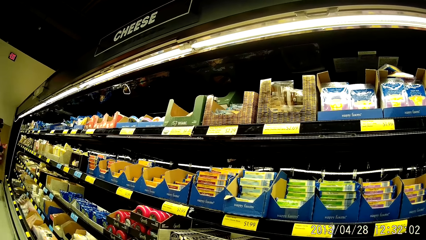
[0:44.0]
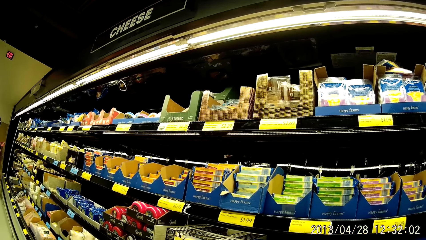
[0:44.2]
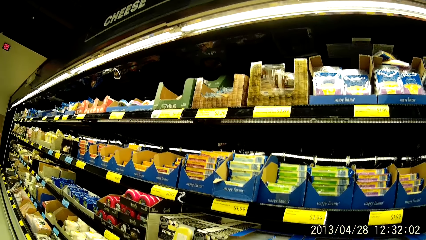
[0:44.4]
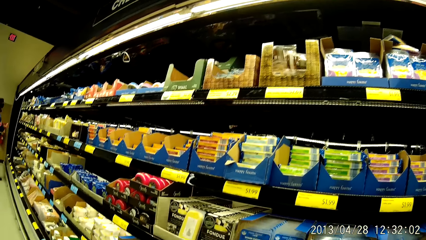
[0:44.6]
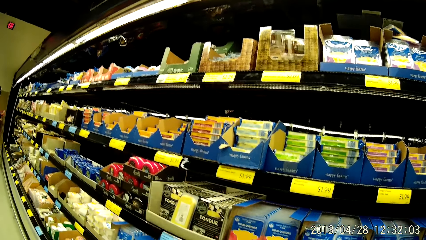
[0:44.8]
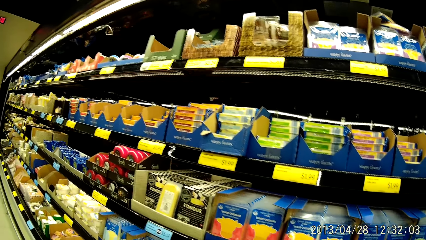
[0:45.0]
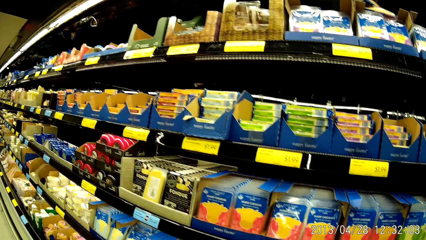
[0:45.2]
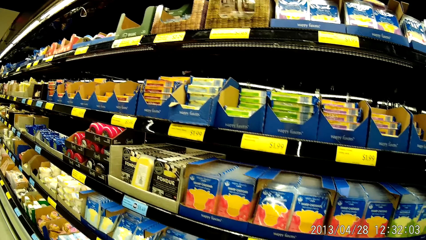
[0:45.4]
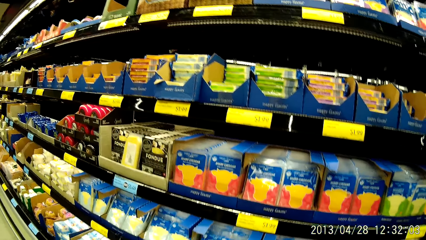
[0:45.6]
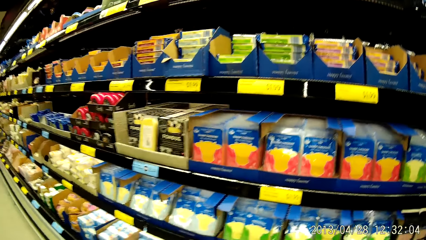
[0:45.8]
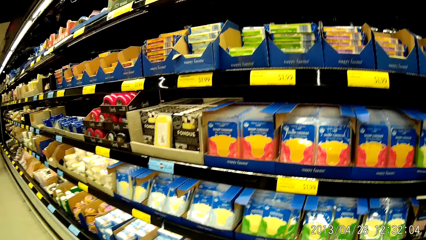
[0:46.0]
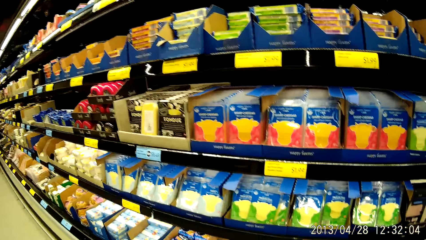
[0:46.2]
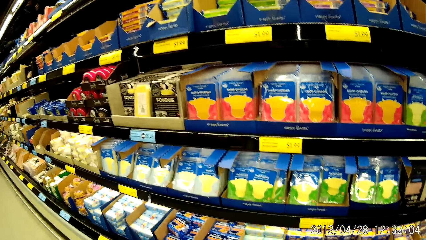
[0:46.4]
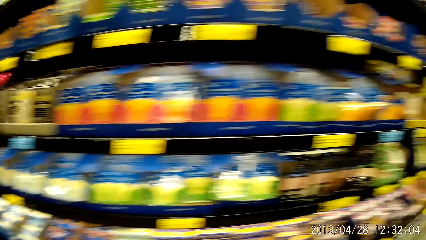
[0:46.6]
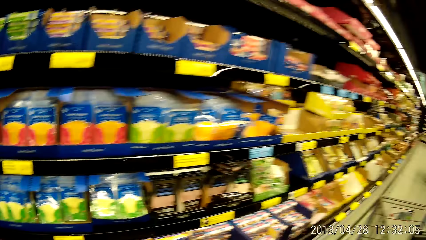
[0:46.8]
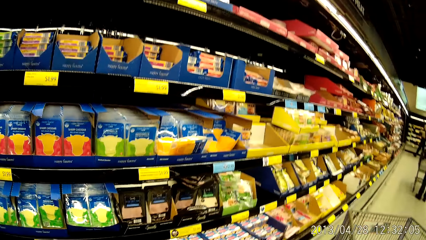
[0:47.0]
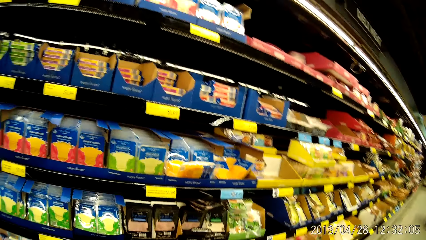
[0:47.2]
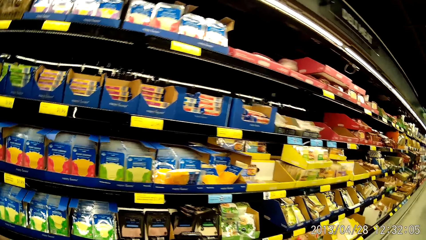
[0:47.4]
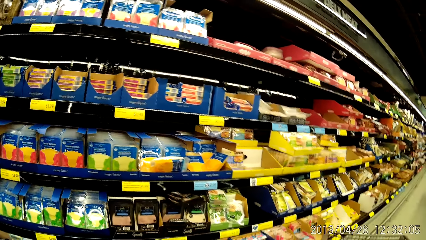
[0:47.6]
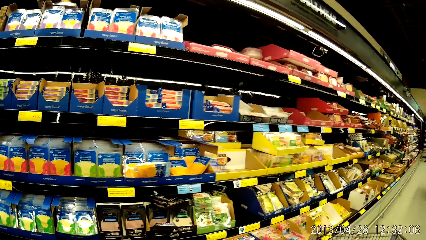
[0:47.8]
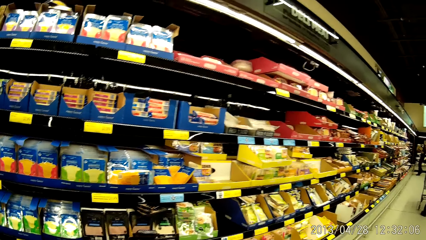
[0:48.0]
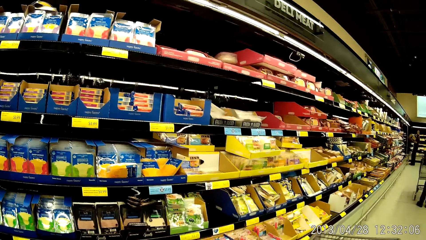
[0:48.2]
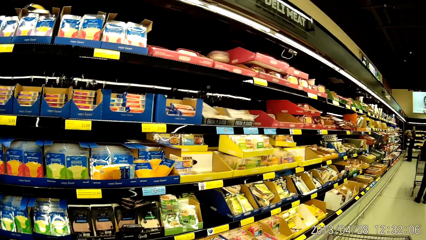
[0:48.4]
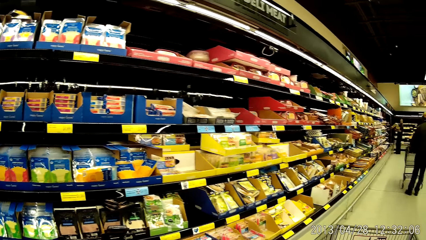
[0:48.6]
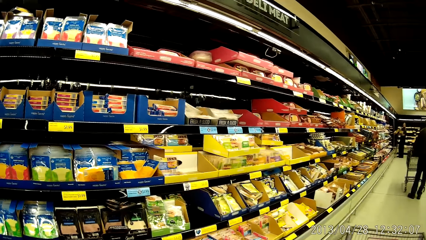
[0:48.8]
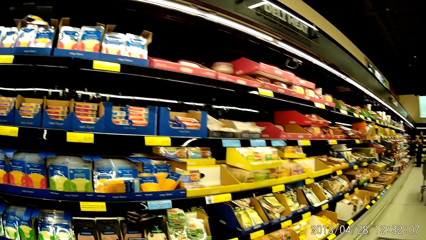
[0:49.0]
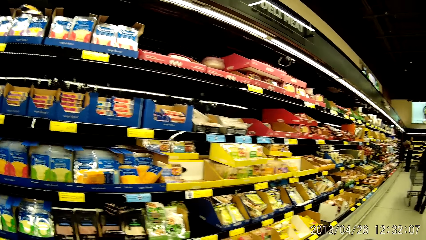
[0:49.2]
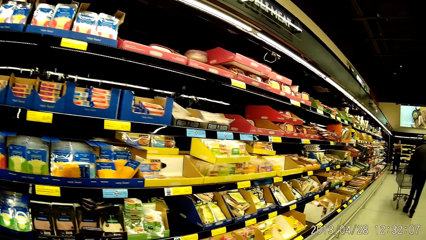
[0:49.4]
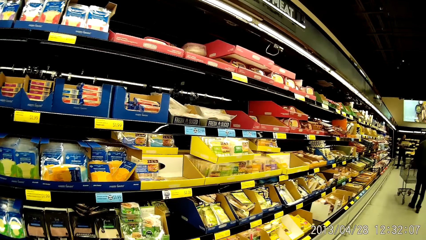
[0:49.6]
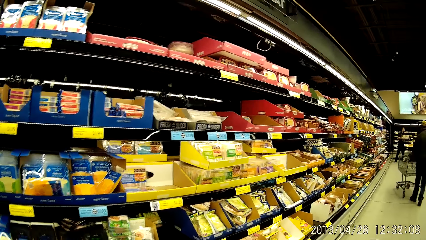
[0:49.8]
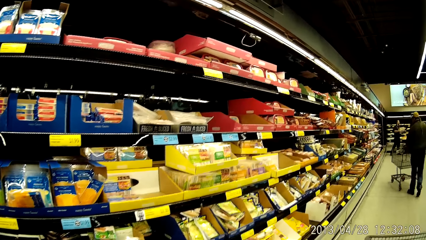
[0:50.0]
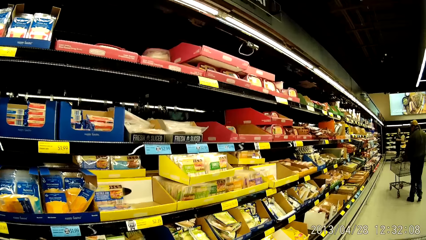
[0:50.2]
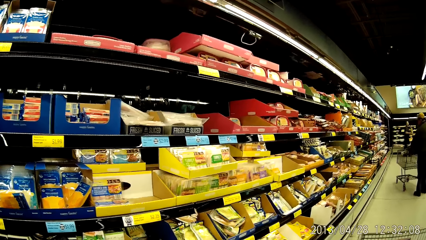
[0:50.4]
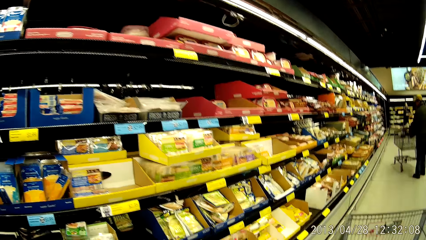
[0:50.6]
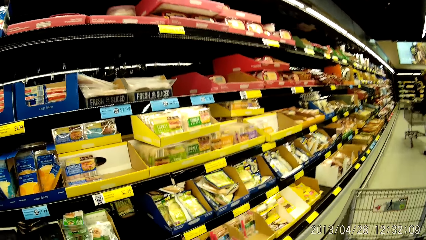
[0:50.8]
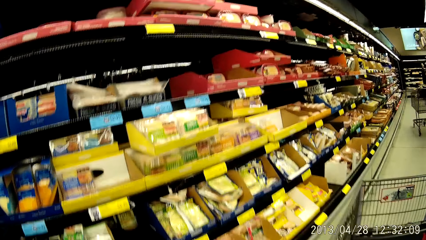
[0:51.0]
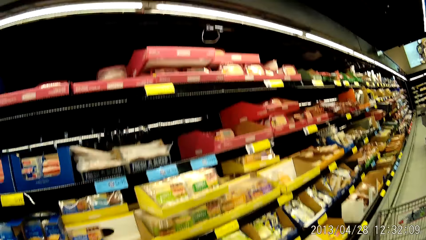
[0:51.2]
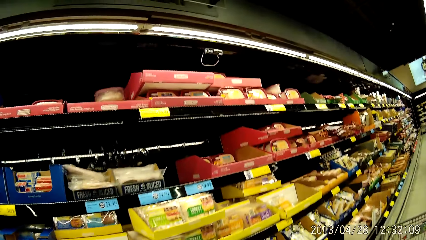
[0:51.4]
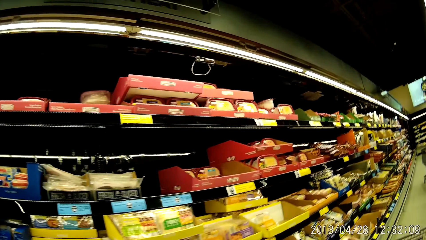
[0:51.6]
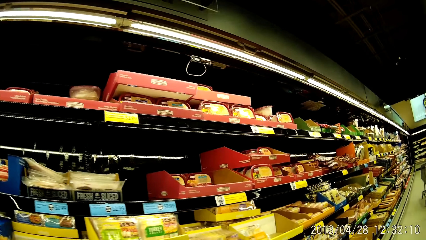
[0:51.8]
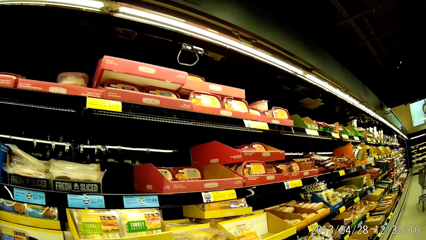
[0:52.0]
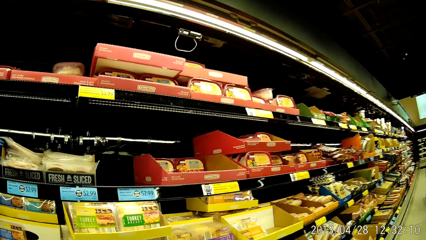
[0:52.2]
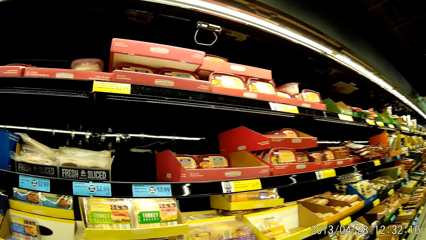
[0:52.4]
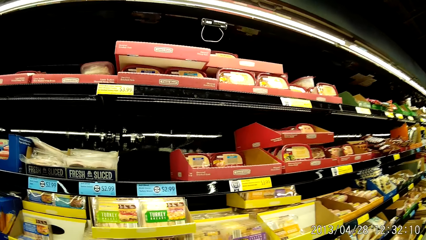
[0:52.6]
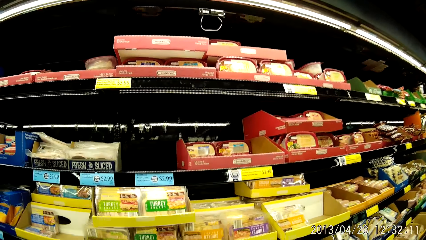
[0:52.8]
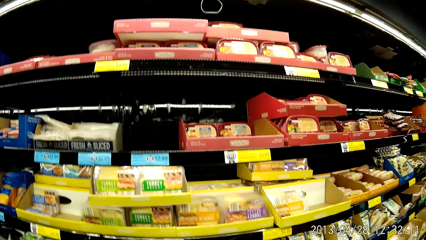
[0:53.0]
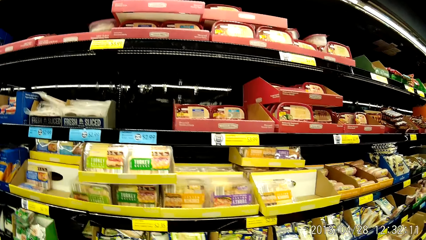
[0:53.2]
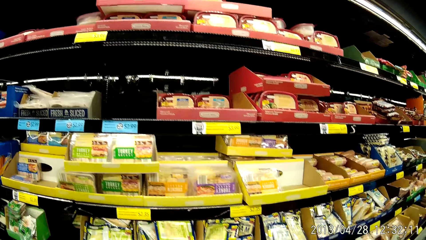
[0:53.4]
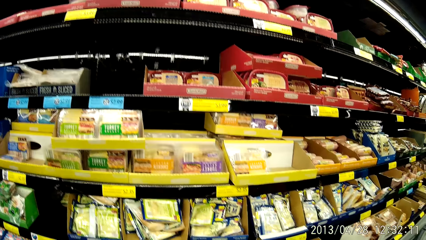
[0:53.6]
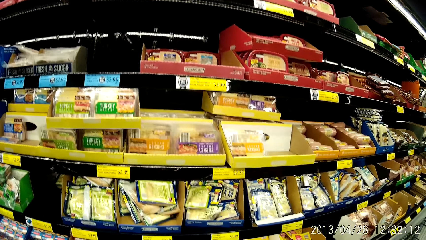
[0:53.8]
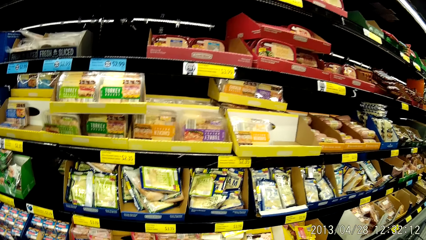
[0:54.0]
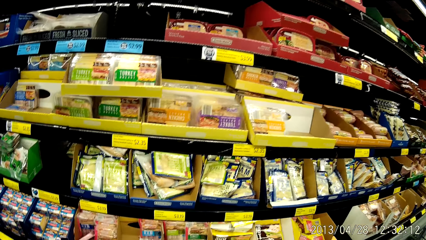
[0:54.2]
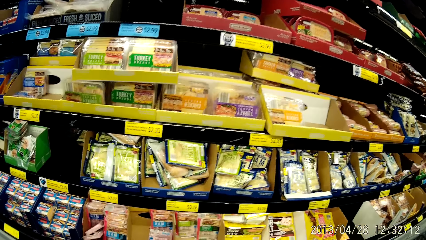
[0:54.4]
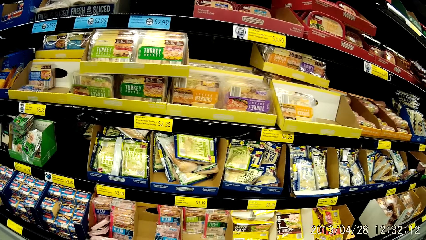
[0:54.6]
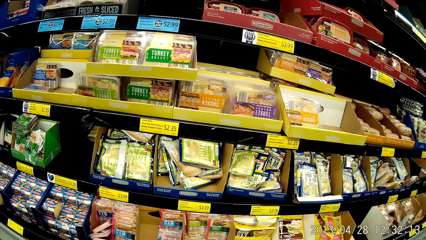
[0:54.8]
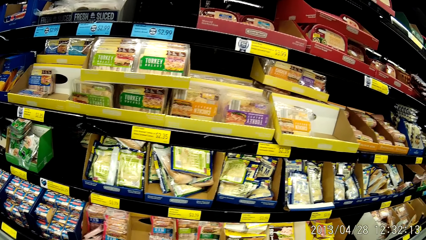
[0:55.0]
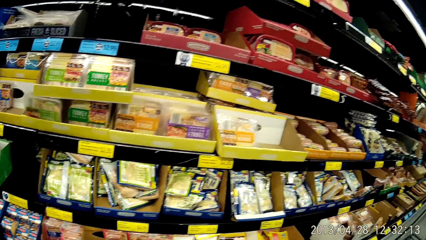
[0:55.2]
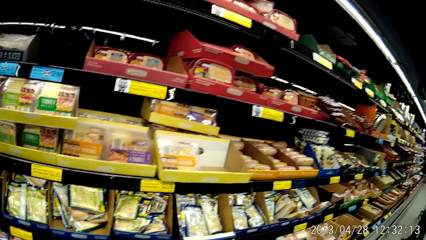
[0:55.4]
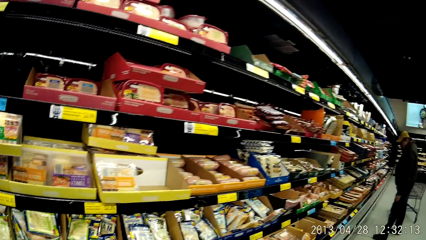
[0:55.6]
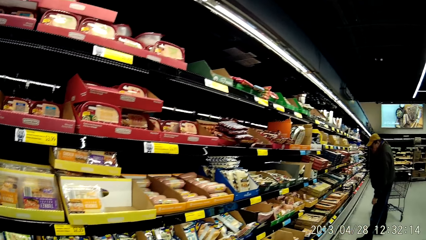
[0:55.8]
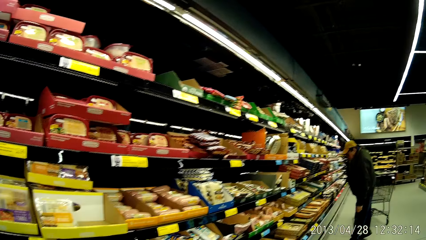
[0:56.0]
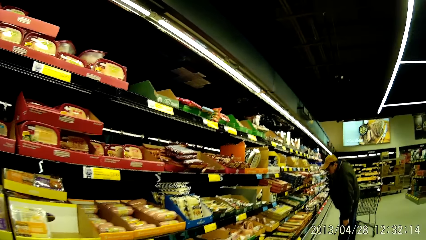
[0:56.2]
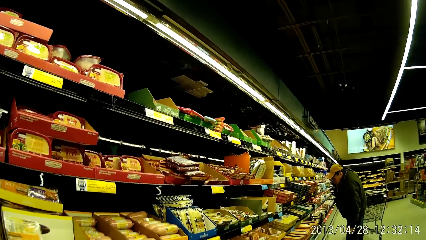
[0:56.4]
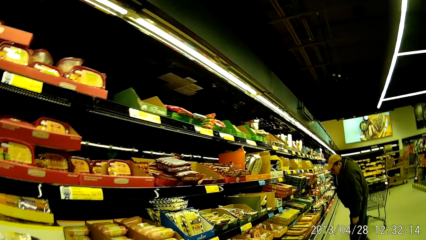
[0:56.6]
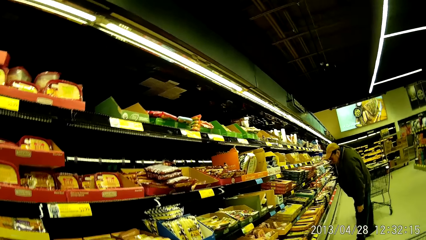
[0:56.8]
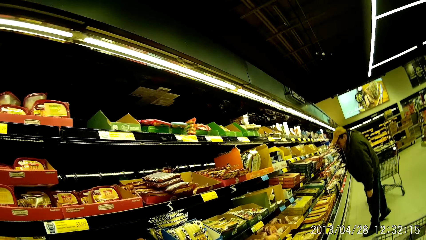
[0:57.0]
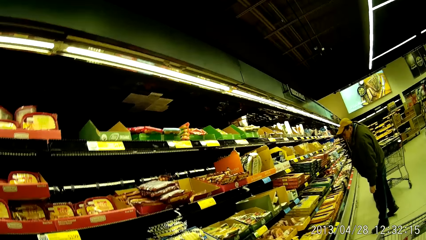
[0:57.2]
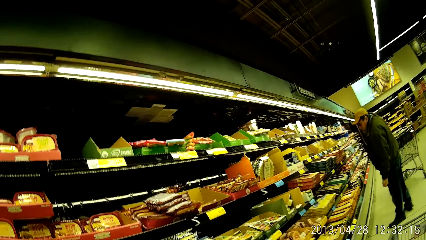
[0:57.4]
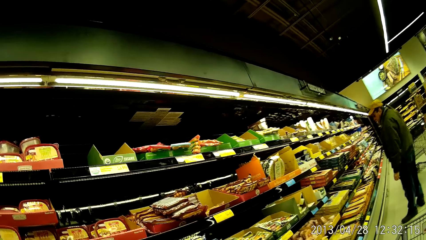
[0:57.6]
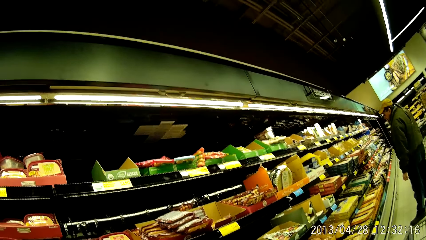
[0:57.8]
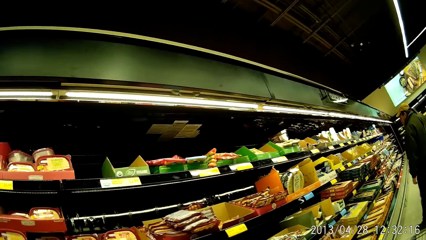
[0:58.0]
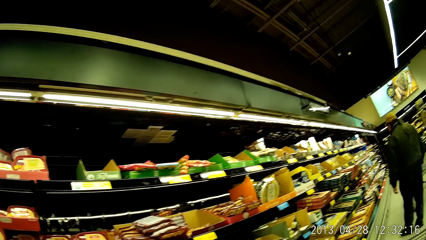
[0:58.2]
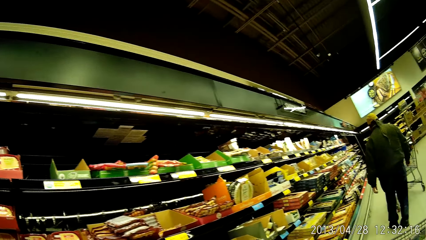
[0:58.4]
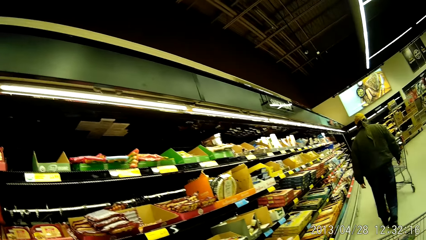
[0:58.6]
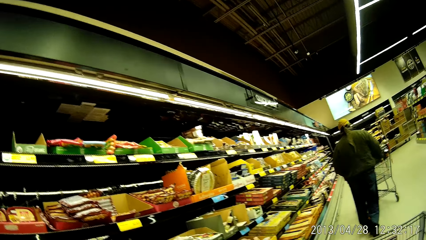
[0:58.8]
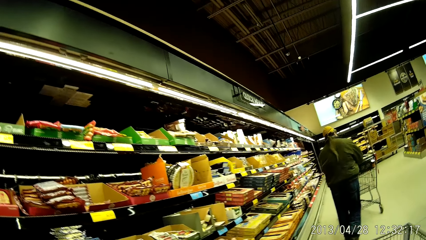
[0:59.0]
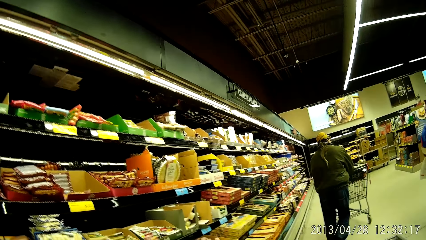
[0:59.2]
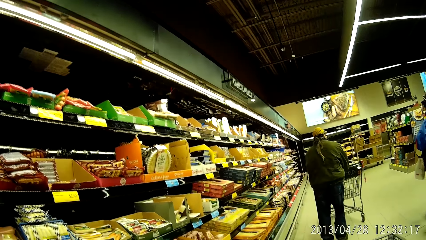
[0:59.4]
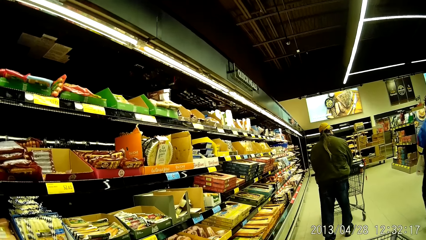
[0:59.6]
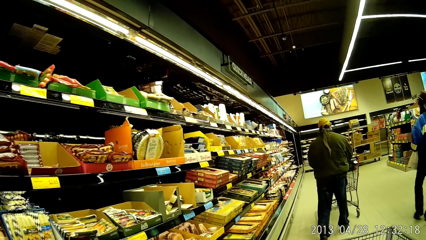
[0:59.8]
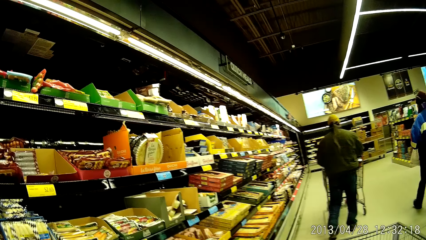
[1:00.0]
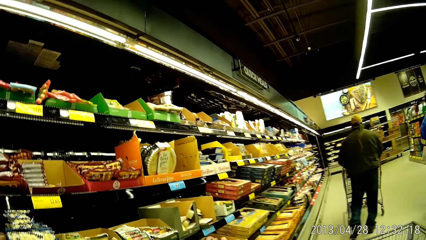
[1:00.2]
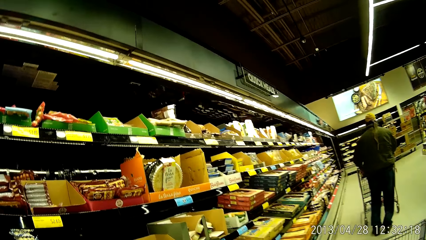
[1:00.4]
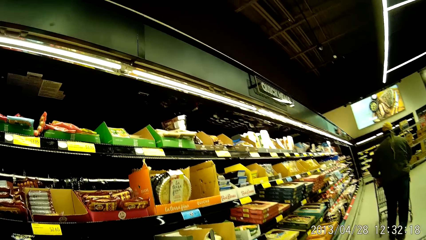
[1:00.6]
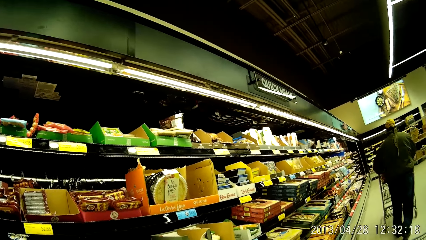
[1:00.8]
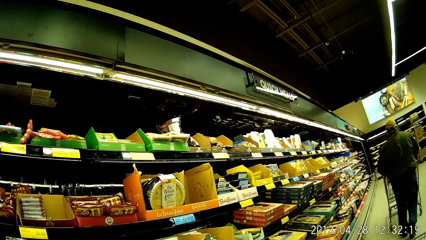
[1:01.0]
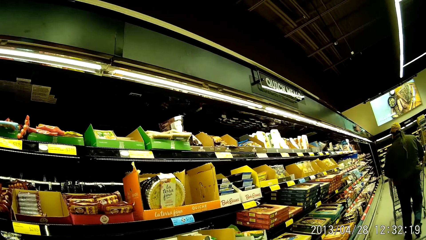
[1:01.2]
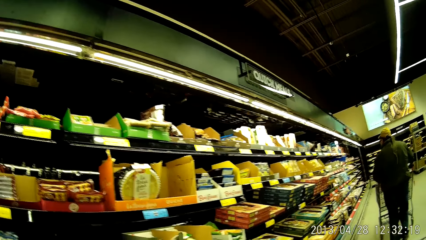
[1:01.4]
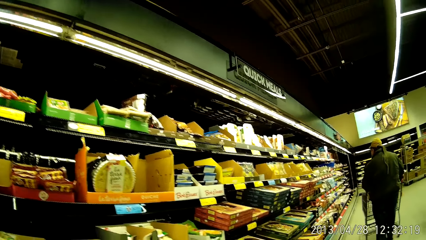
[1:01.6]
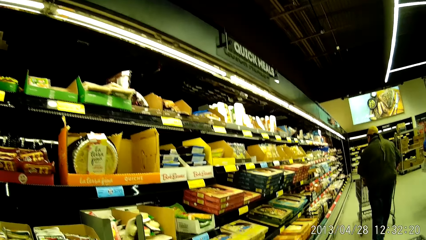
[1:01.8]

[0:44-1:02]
The camera wearer looks at the shelves. They walk around the supermarket. They look at the food on the shelves. They walk around the supermarket. They look at a man.
